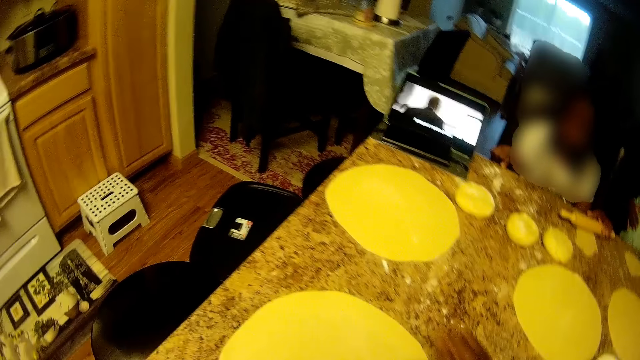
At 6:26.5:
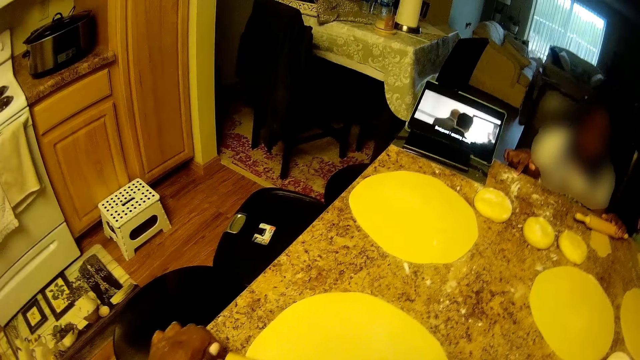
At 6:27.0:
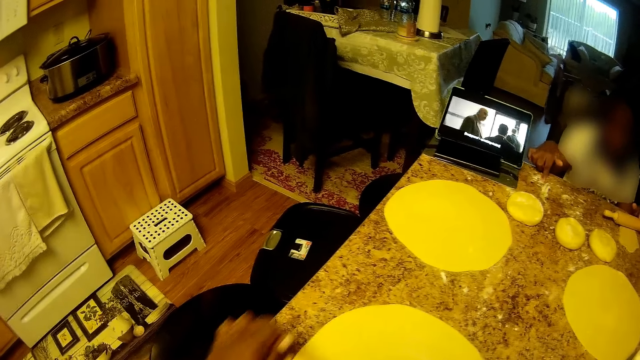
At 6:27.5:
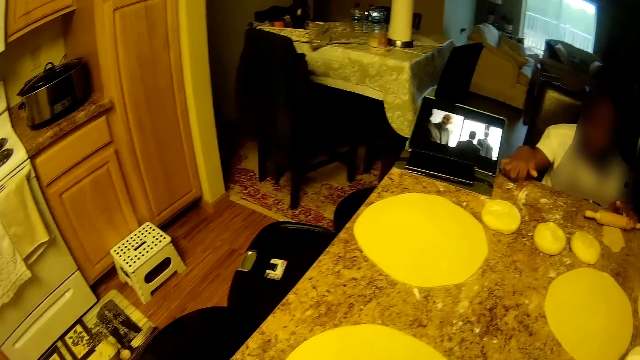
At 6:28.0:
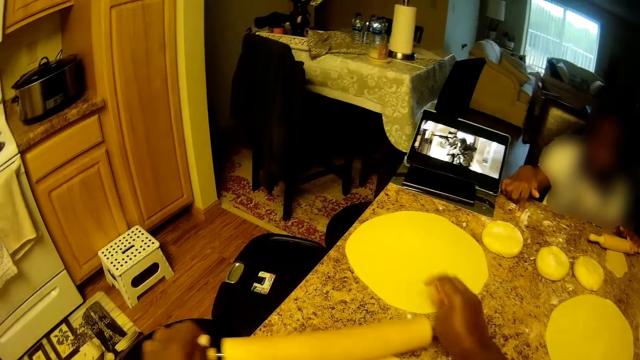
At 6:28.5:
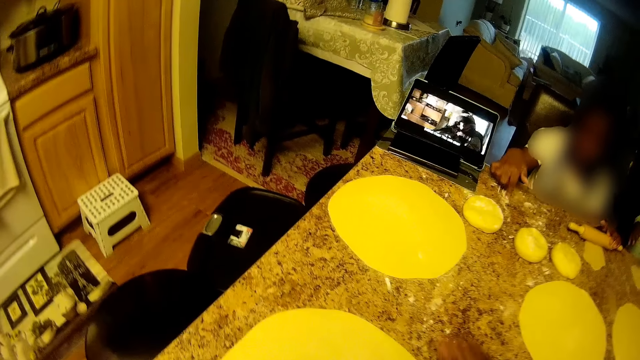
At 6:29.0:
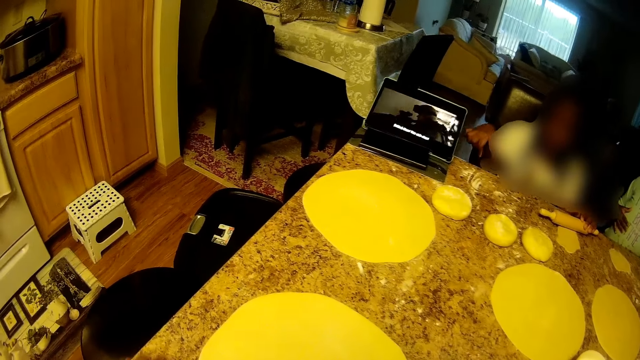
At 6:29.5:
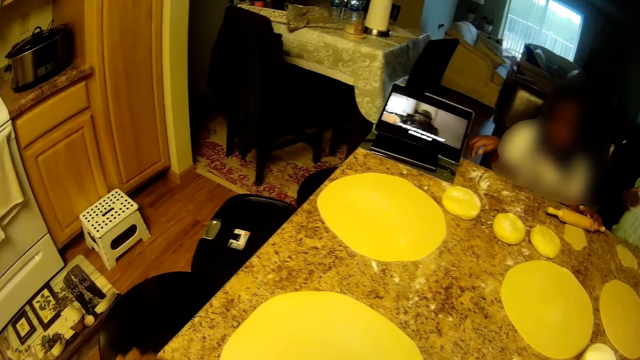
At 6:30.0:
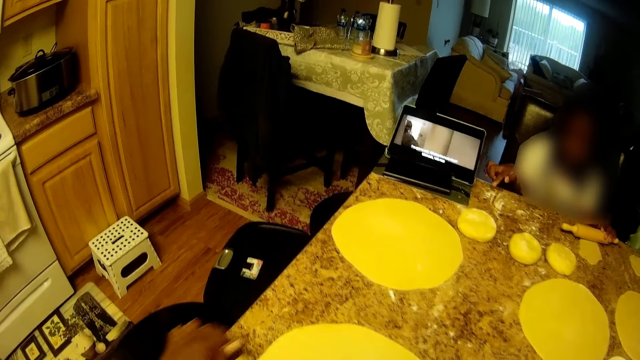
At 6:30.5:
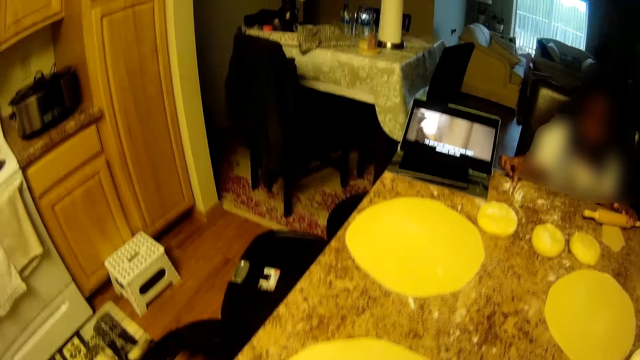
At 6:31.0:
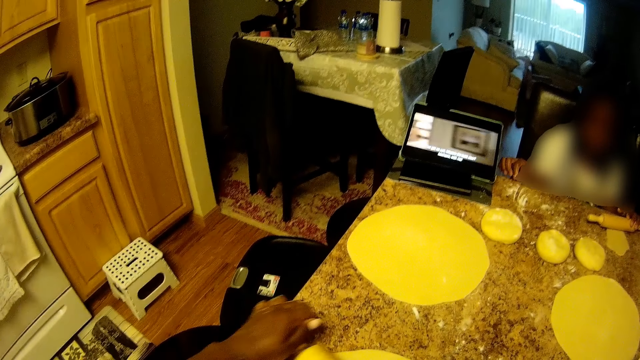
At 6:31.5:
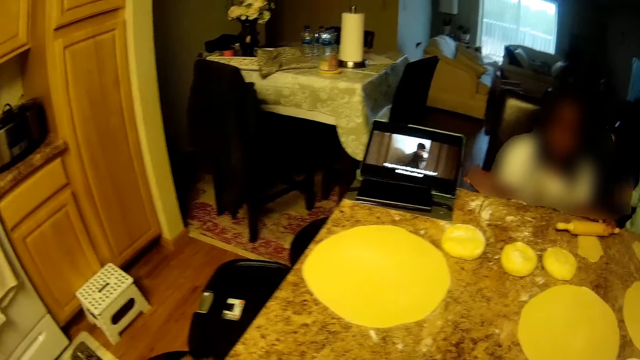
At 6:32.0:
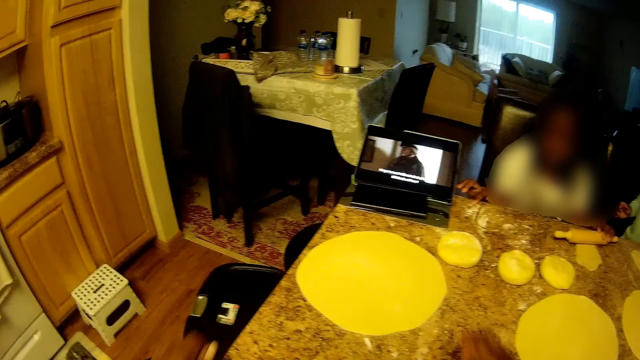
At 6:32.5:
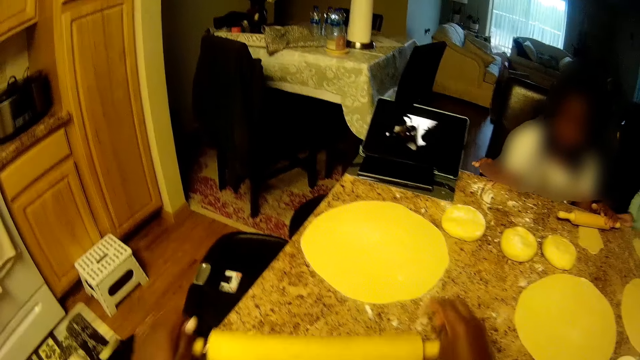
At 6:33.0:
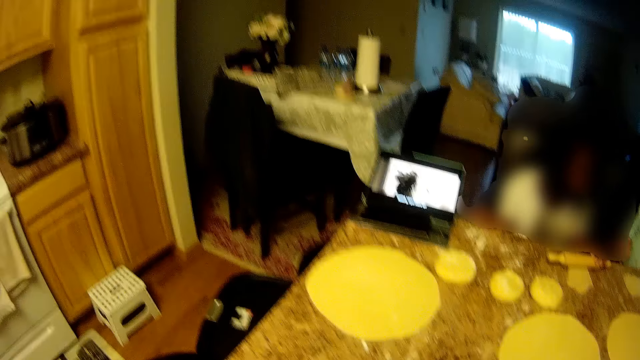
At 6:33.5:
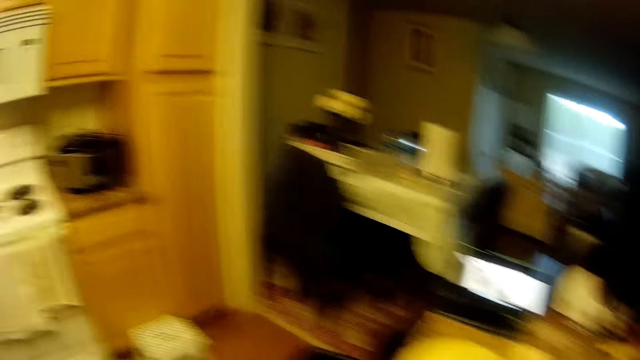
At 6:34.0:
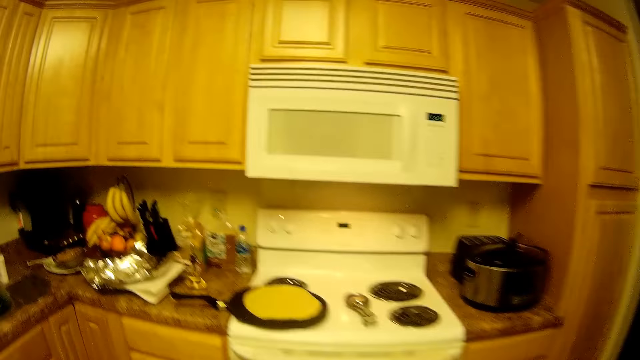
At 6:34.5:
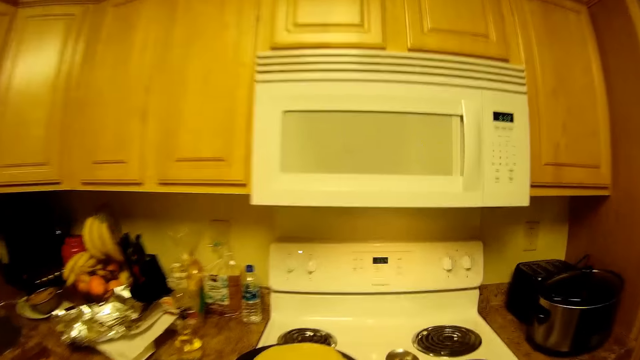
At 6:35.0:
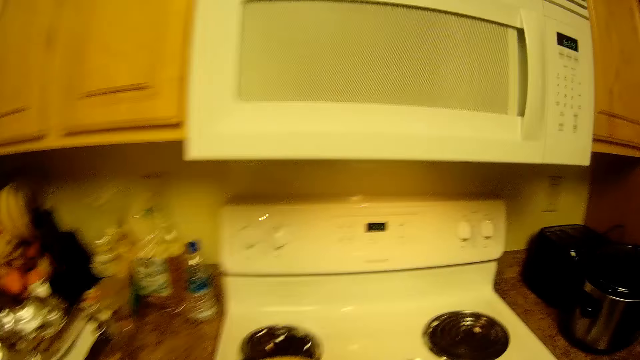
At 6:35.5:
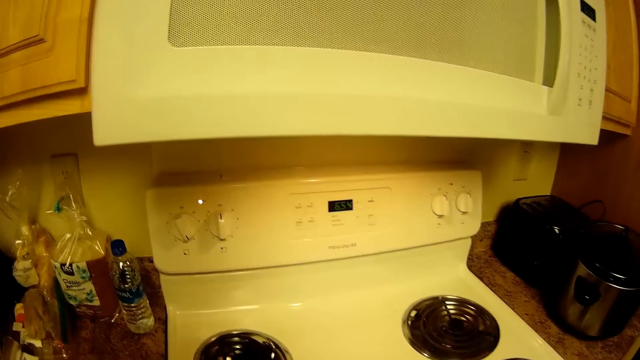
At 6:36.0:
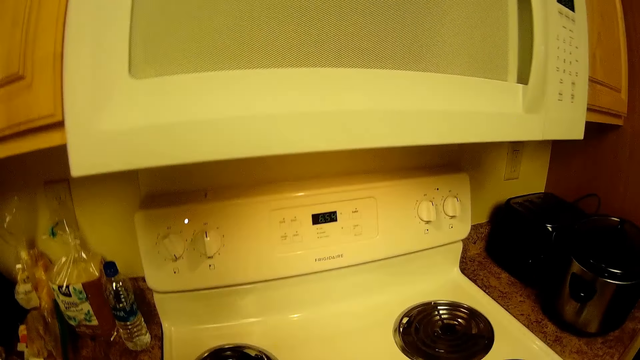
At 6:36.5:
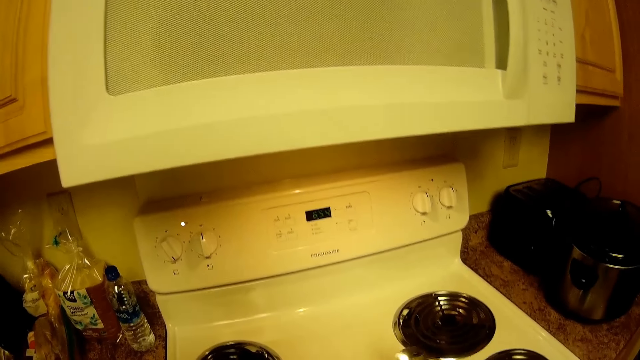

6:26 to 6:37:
A kid talks with another kid. The camera wearer rolls dough with a dough roller. They watch video on the laptop. They turn around. They move towards the gas burner.

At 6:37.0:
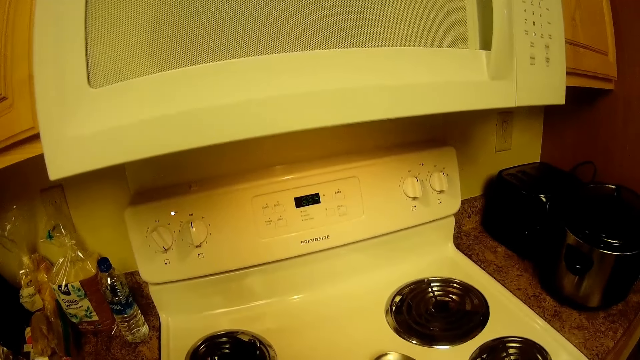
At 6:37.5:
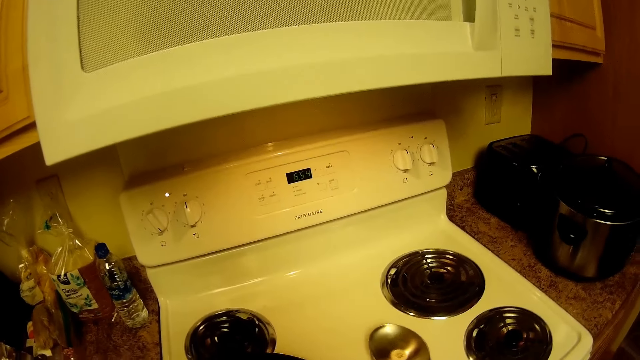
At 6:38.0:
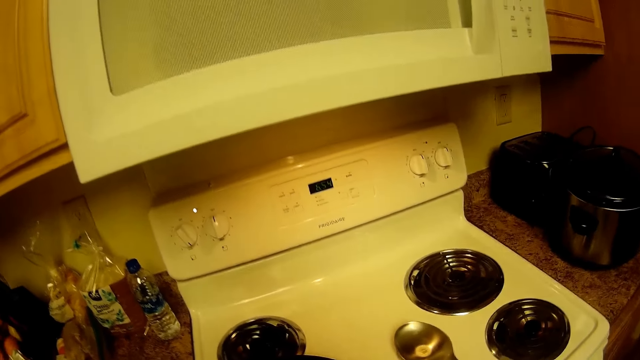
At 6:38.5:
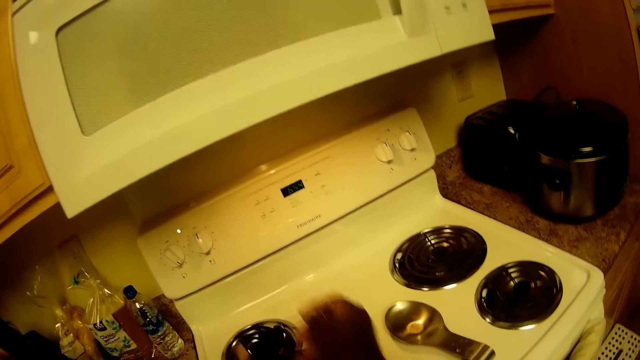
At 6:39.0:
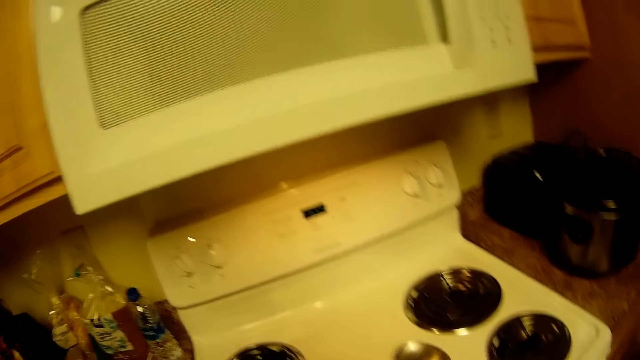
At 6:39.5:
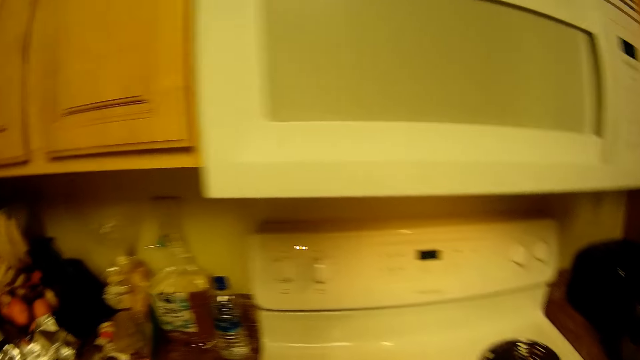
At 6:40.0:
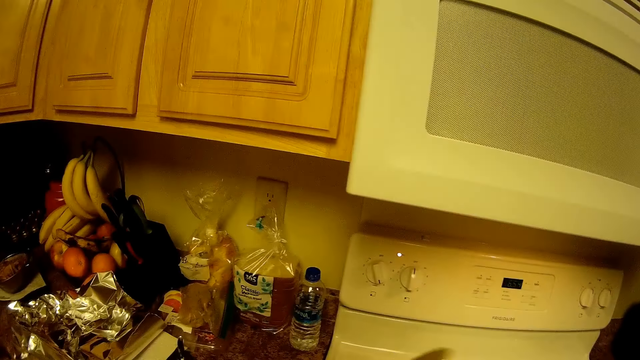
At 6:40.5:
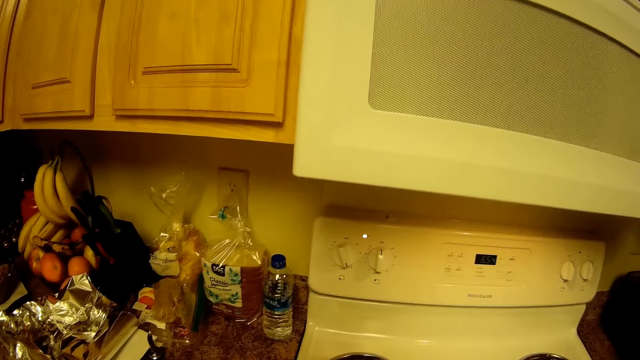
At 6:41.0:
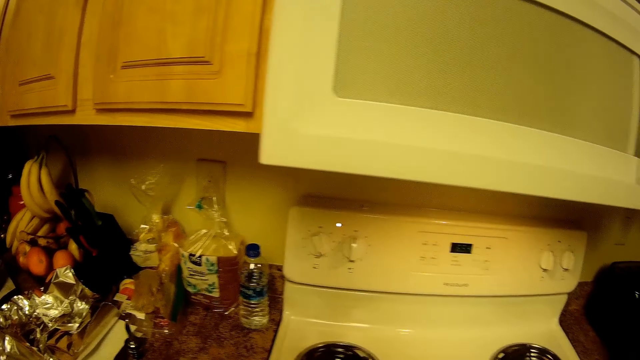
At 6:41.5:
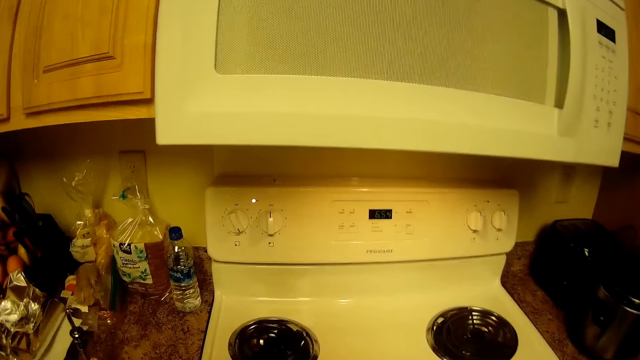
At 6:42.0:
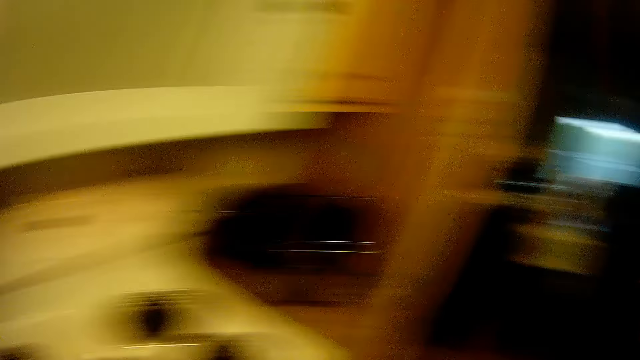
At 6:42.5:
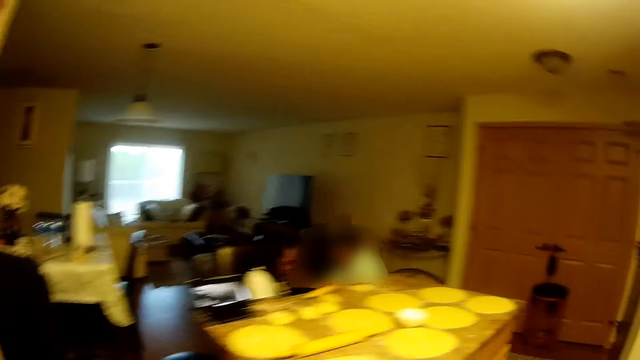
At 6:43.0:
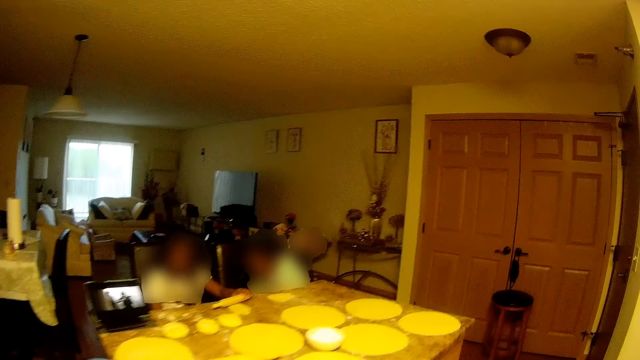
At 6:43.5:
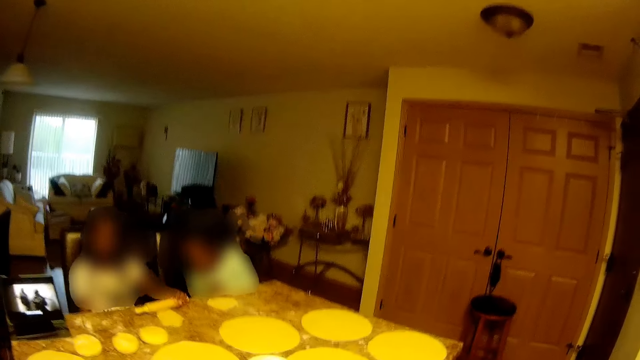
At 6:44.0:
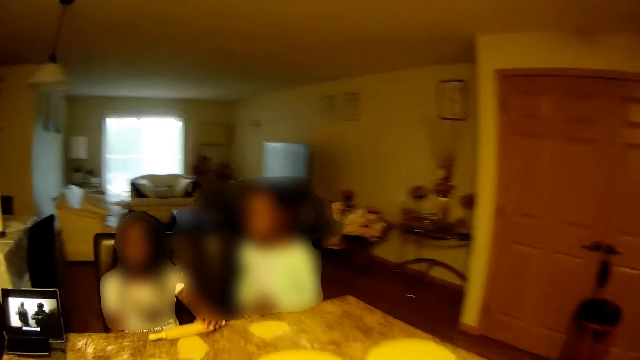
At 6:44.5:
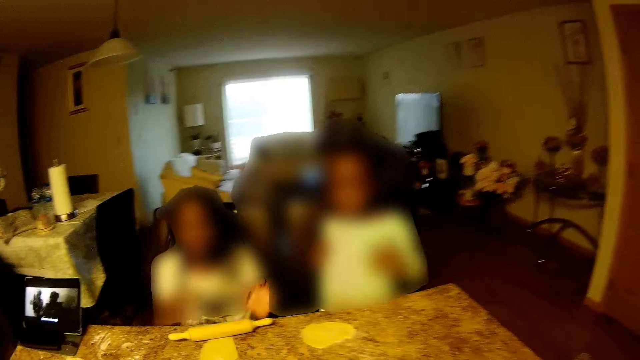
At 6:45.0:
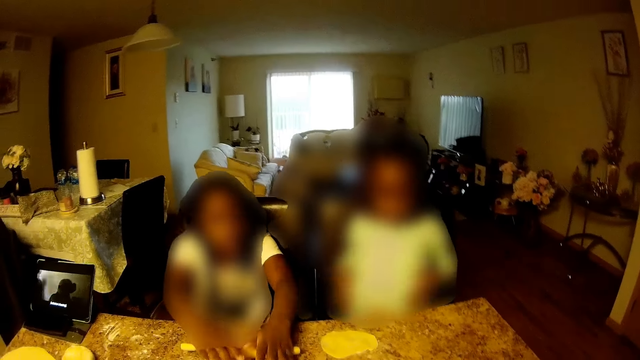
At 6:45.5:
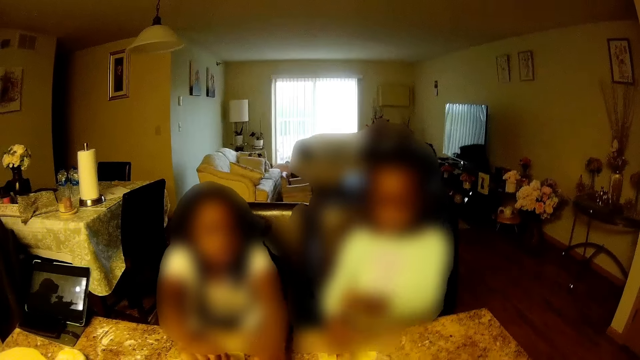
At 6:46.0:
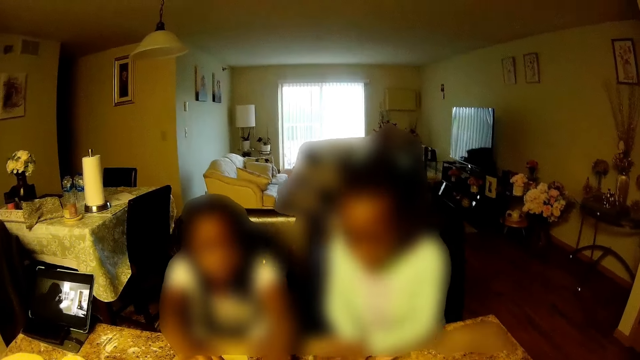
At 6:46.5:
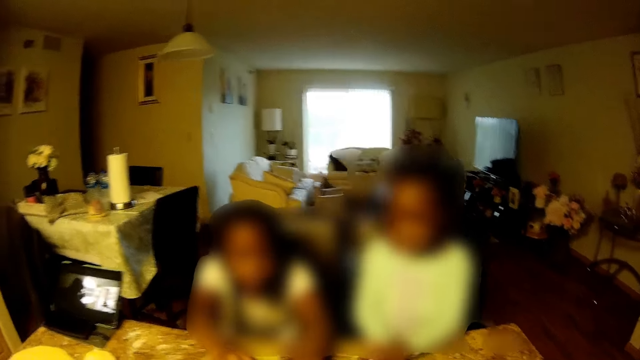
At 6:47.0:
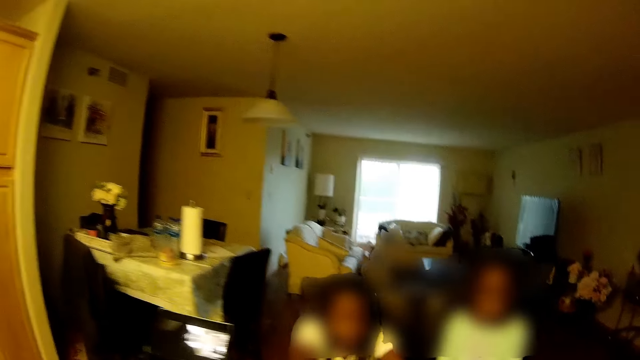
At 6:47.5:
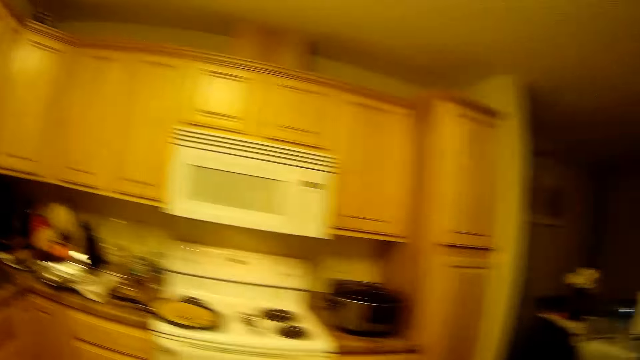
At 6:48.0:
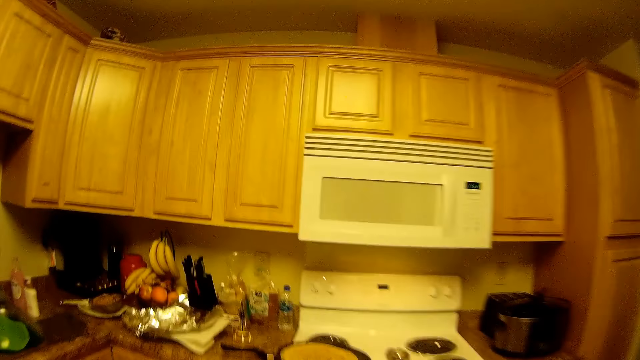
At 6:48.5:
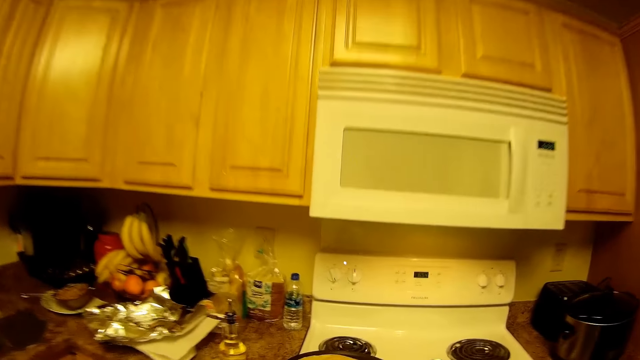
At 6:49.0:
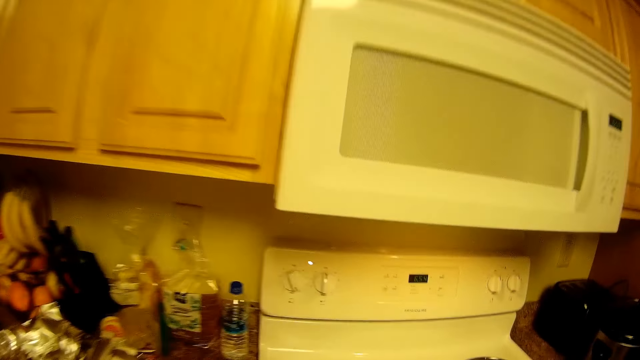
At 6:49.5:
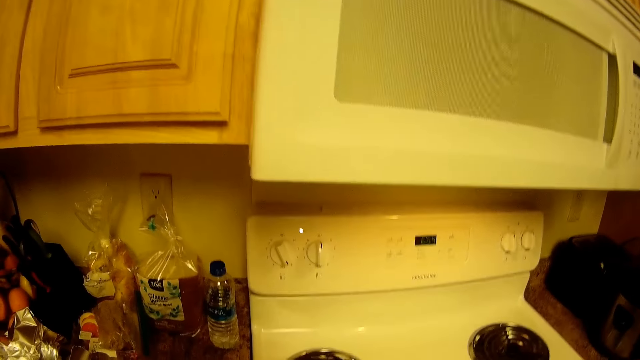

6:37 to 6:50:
The camera wearer cooks the tortilla. She lifts the ball of dough or tortilla on the fry pan with the spoon in her right hand. She talks. She turns around. She moves towards the table. She turns around. She moves towards the gas burner.
